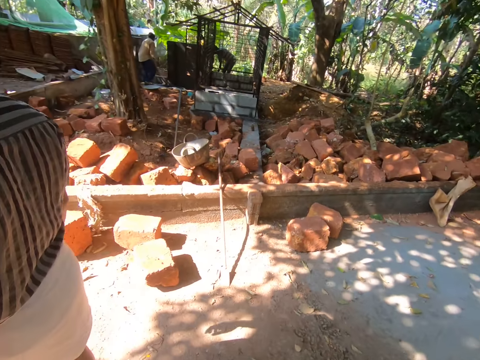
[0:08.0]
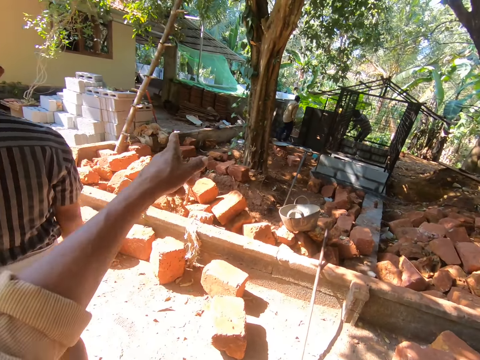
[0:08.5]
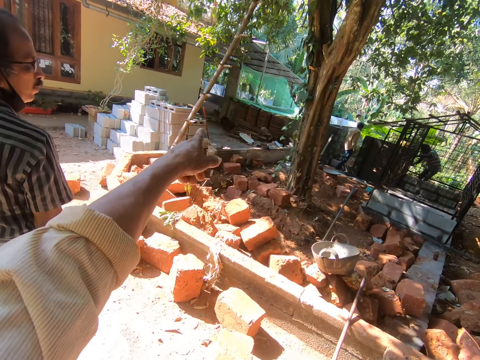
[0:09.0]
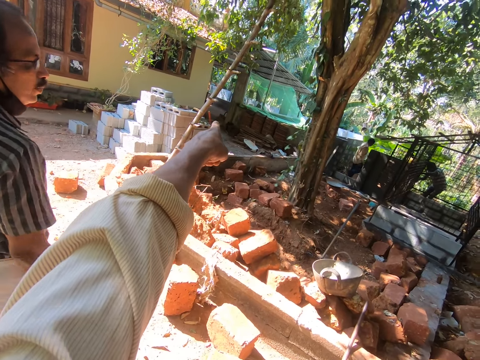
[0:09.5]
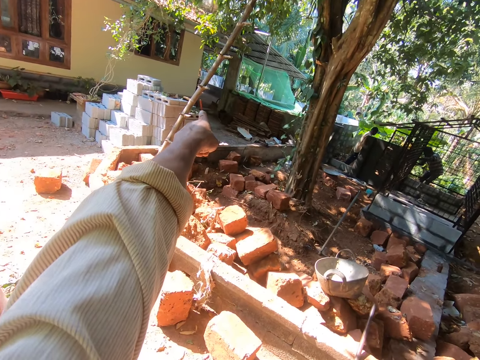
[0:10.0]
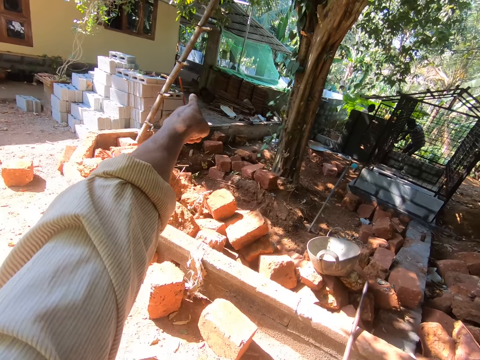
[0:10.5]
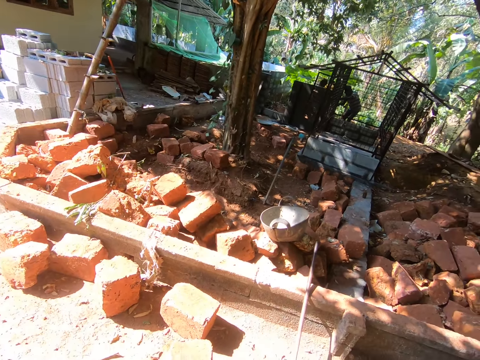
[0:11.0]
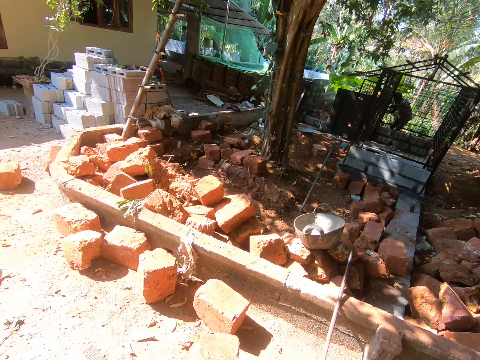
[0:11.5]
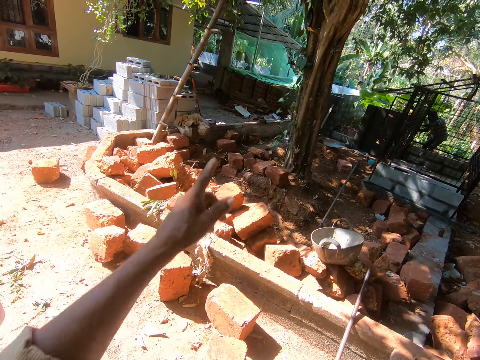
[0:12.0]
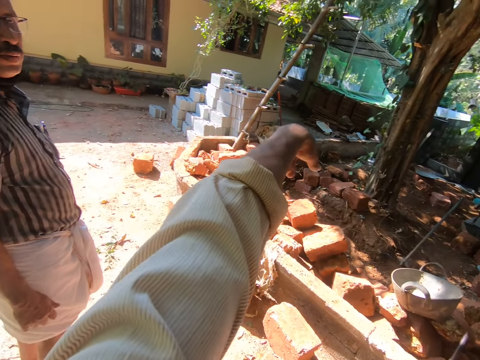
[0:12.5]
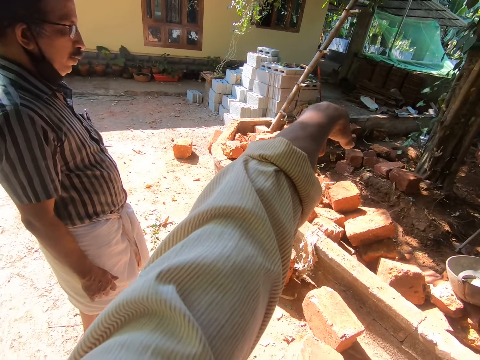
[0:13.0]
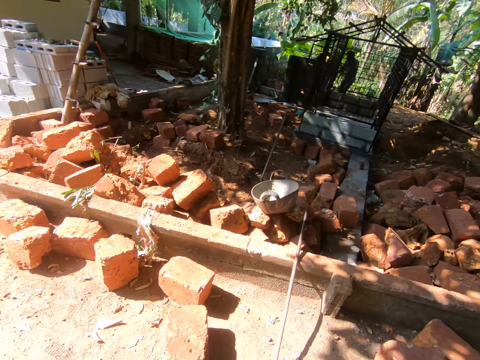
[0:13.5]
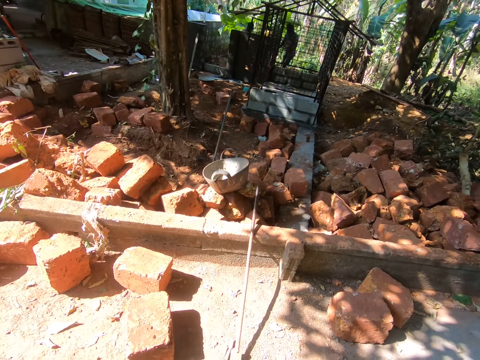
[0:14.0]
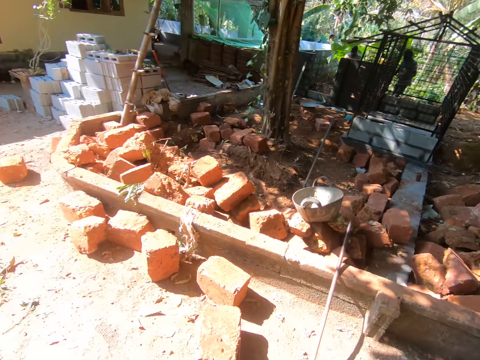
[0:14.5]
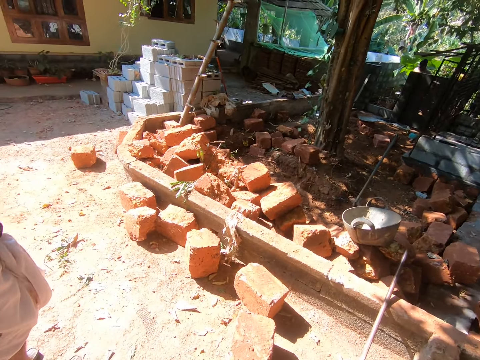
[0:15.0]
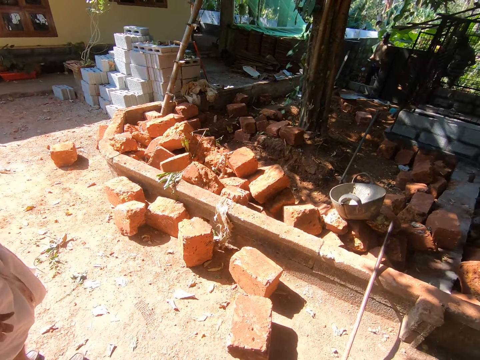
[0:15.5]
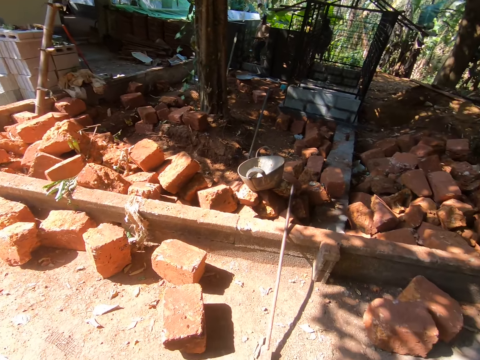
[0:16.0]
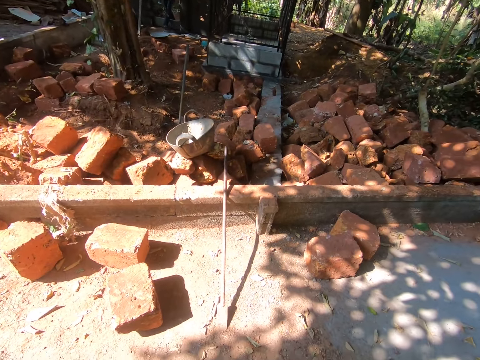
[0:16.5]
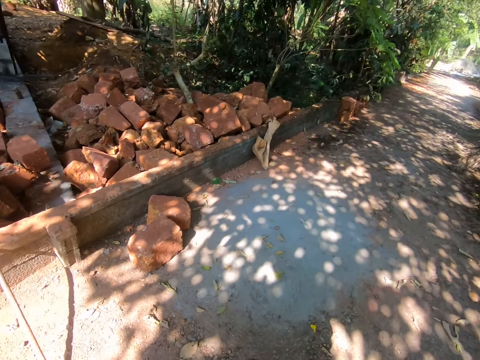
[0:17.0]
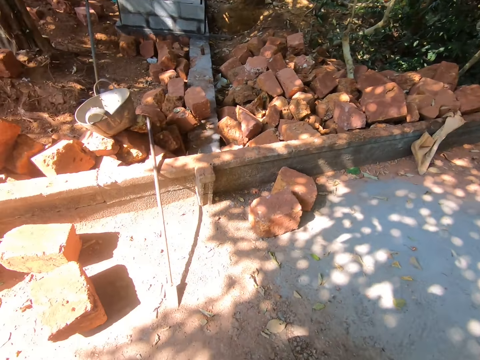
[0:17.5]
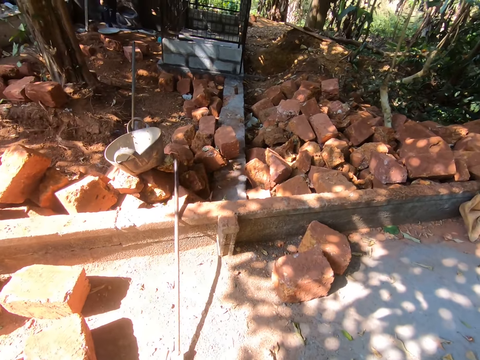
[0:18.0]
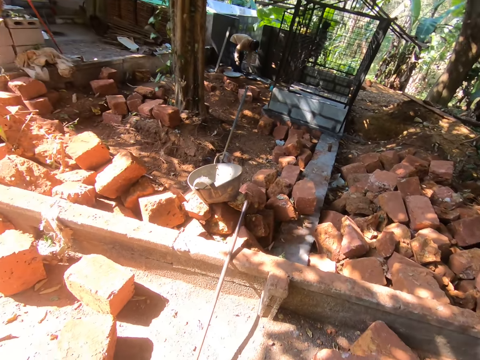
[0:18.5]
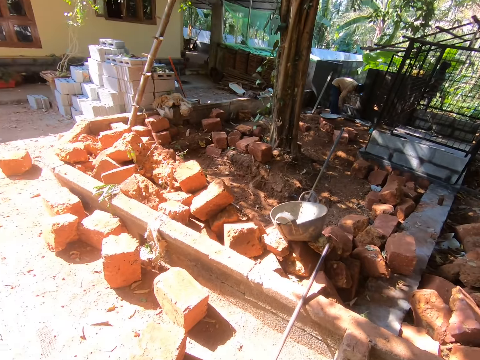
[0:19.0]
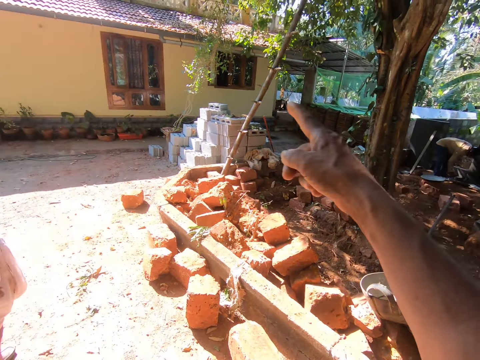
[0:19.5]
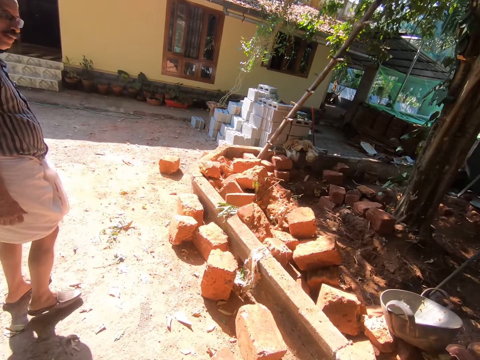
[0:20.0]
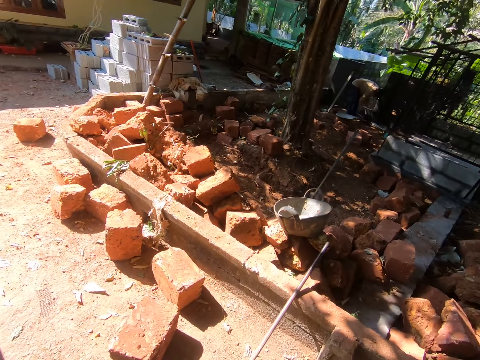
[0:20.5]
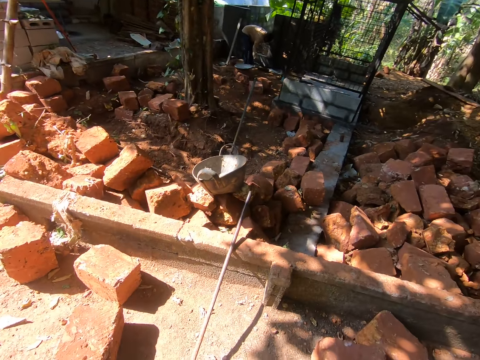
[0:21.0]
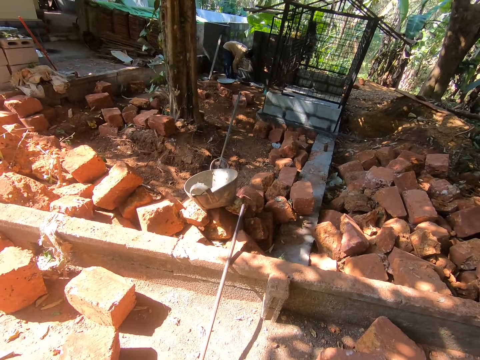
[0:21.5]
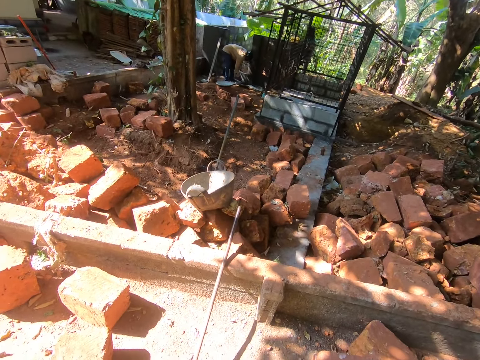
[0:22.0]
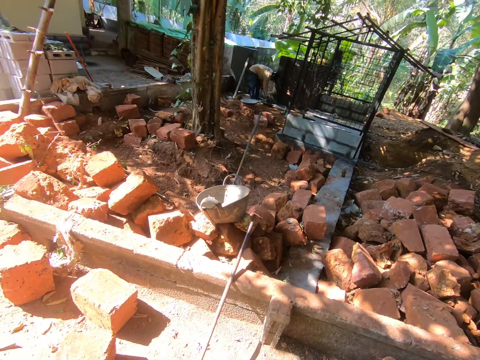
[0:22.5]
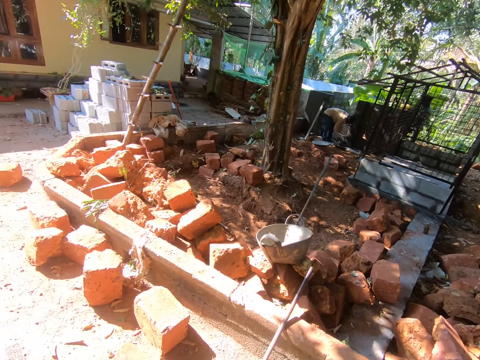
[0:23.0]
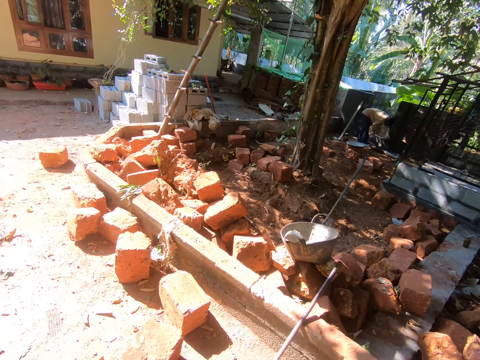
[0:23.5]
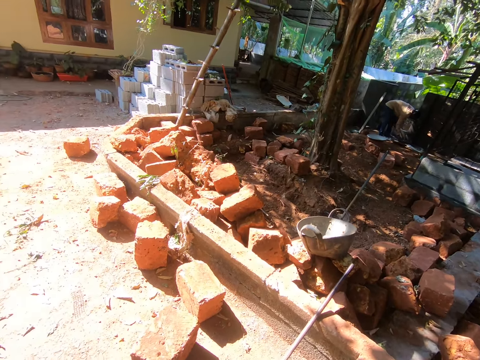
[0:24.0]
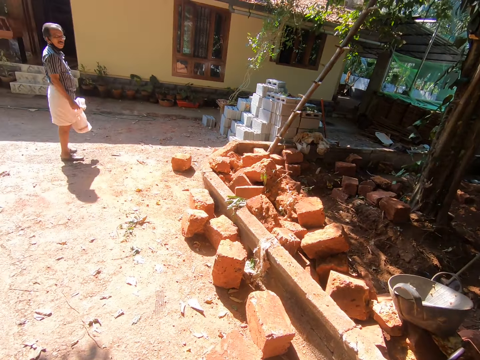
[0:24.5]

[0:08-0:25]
The camera wearer points to the front using the left hand. They point to the front using the left hand again. They talk. They point to the front using the right hand. They look around. They talk.

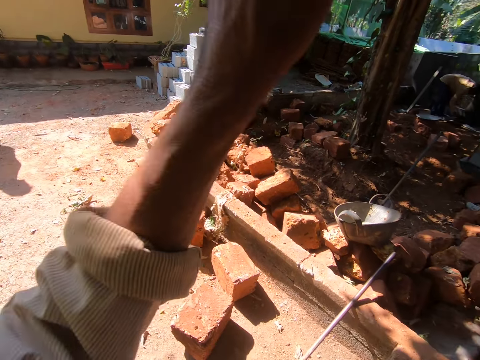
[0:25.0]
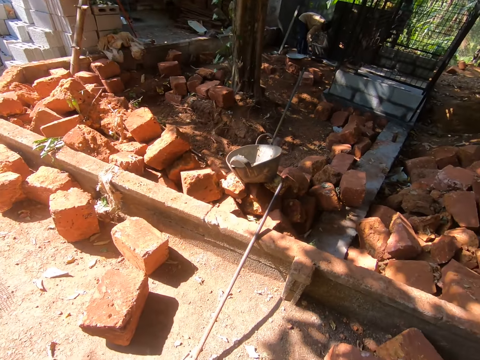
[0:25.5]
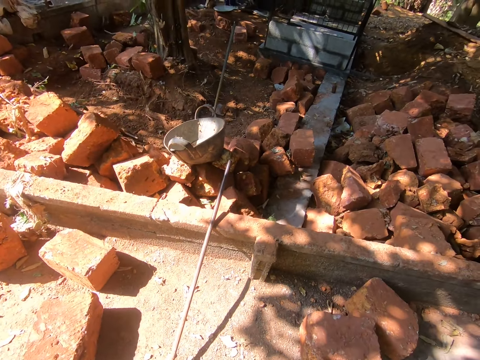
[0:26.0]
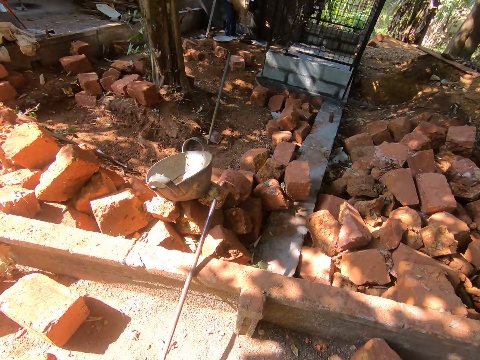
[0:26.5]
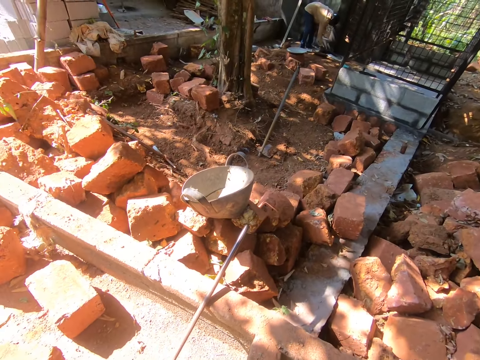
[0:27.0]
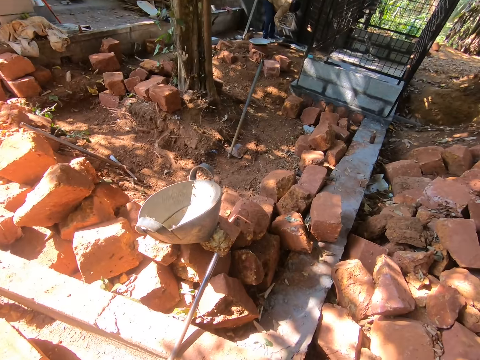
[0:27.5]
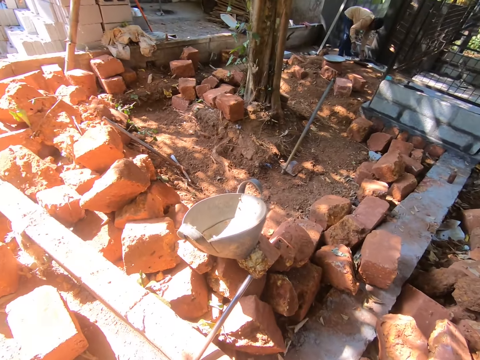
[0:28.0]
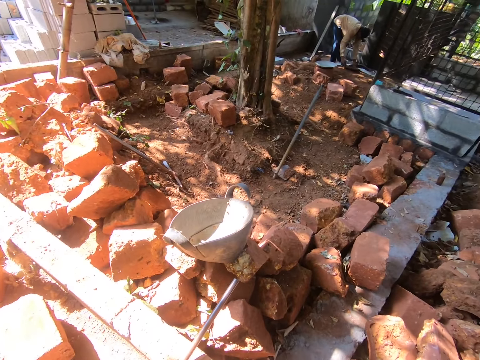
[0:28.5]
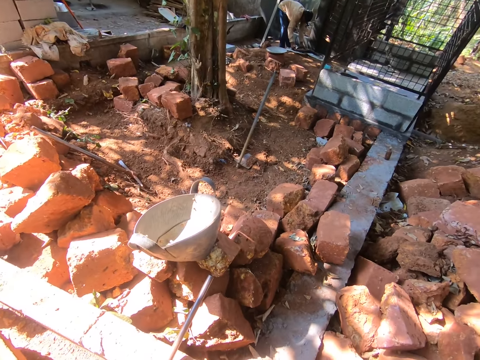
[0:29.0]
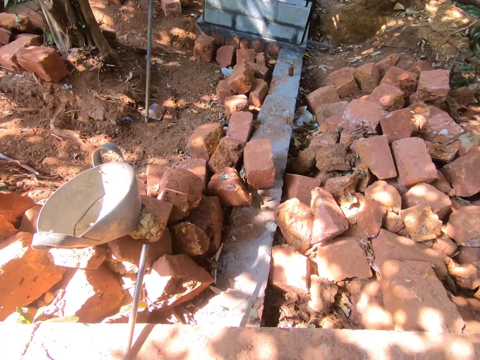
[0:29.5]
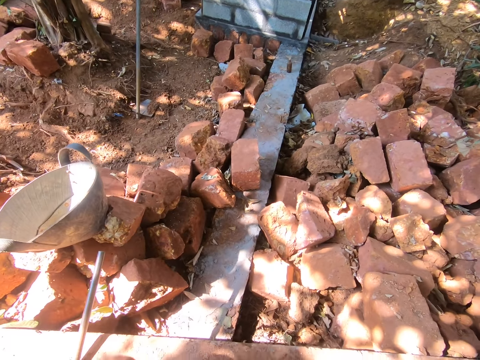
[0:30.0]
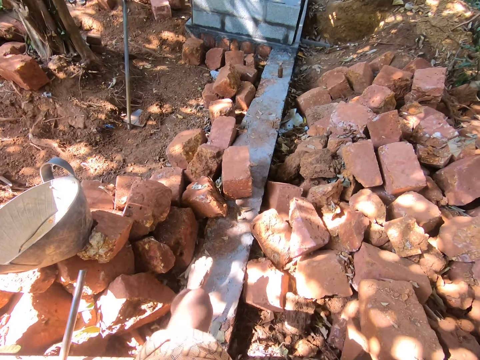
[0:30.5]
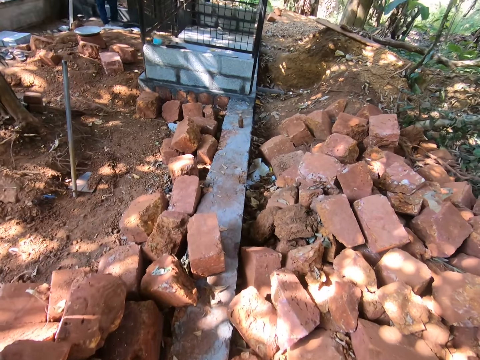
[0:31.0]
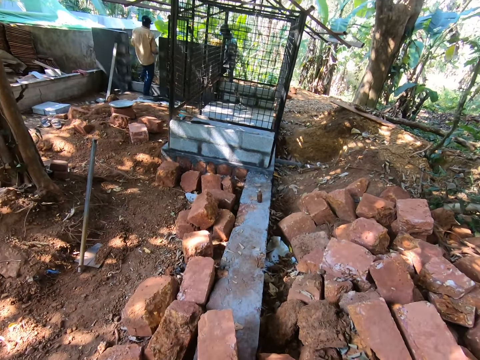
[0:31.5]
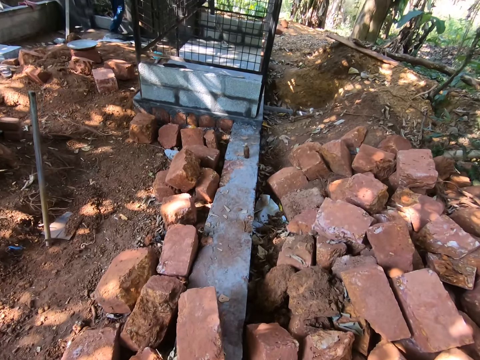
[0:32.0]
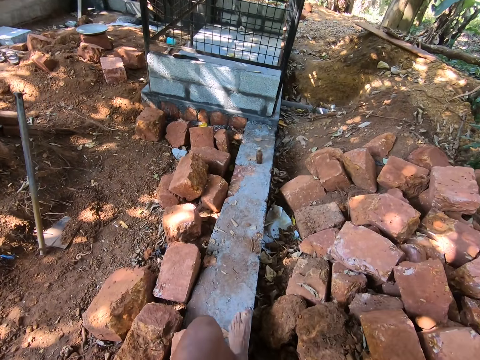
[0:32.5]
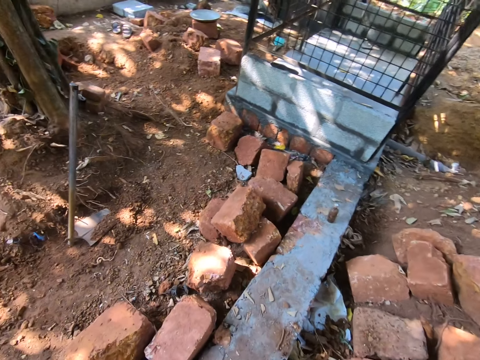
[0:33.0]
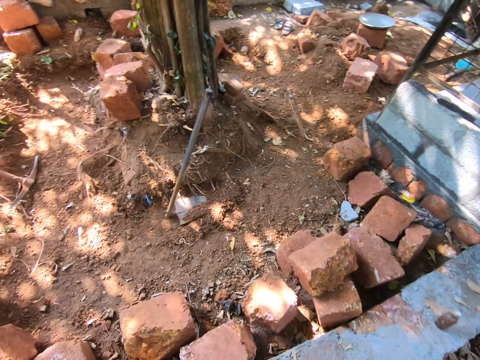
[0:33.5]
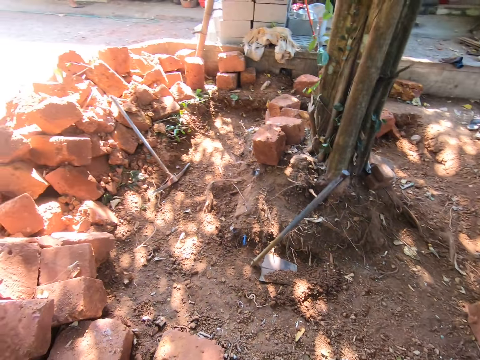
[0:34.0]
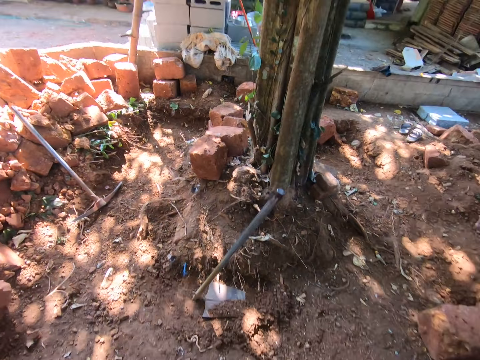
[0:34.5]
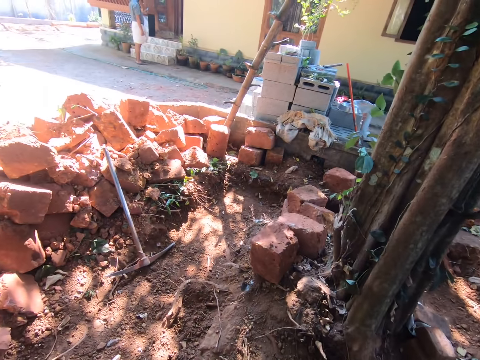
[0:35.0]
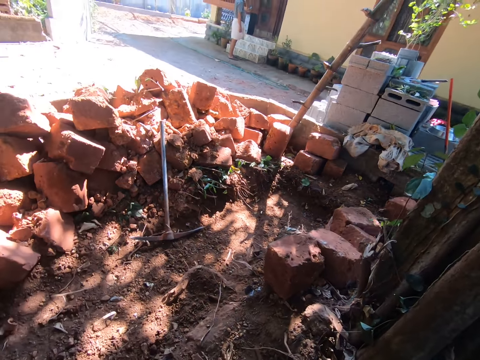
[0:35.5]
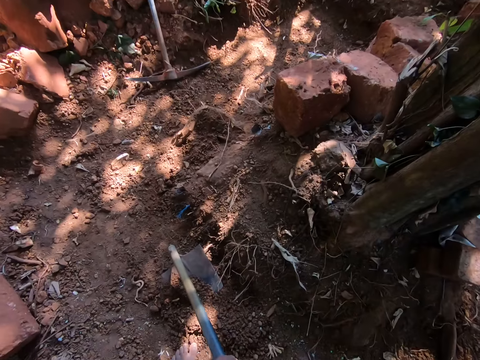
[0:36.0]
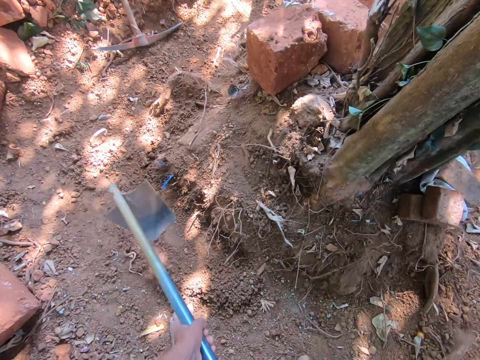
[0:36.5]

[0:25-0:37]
The camera wearer moves the left hand in the air. They walk in the construction site.
